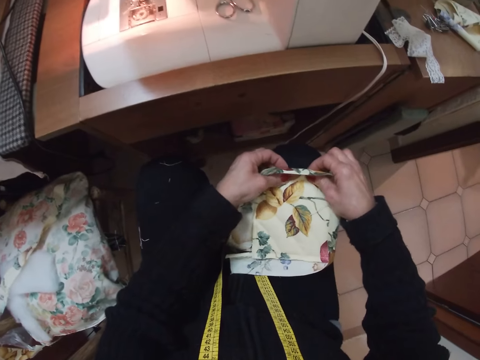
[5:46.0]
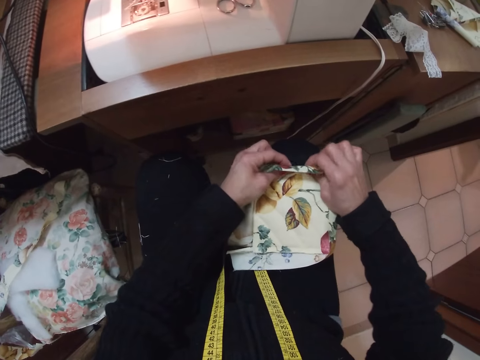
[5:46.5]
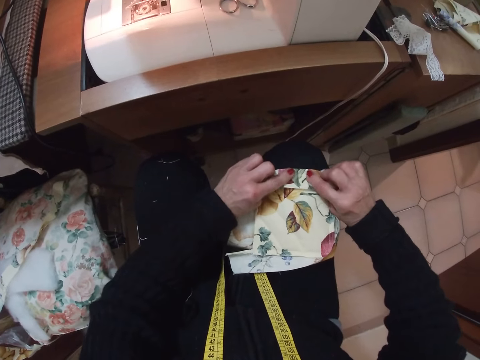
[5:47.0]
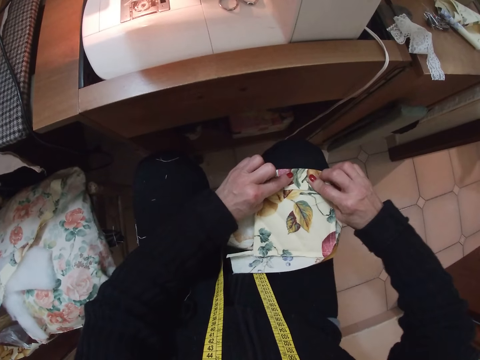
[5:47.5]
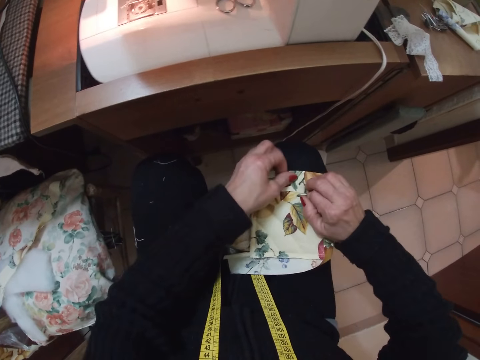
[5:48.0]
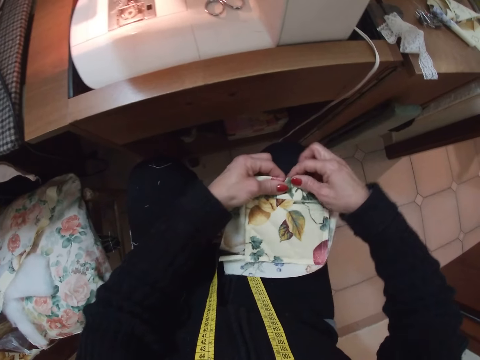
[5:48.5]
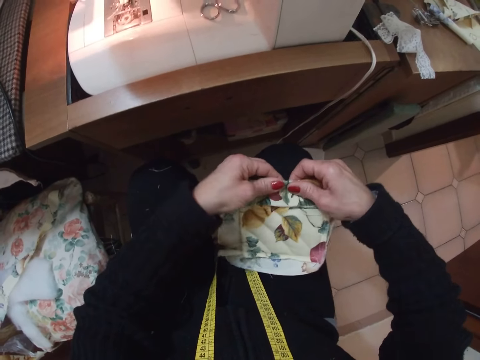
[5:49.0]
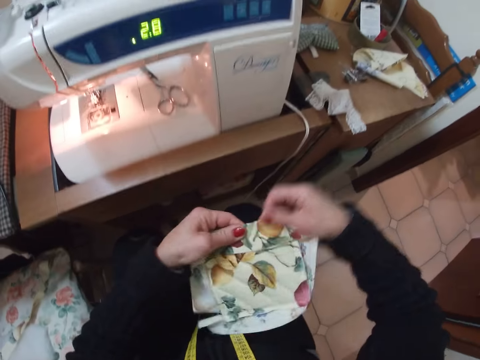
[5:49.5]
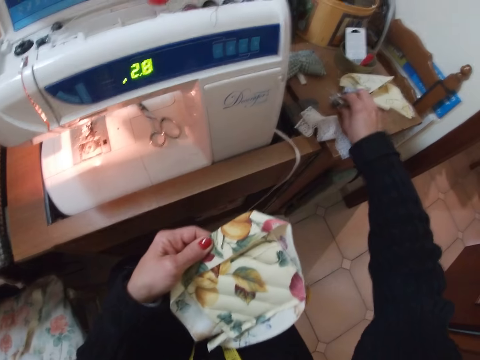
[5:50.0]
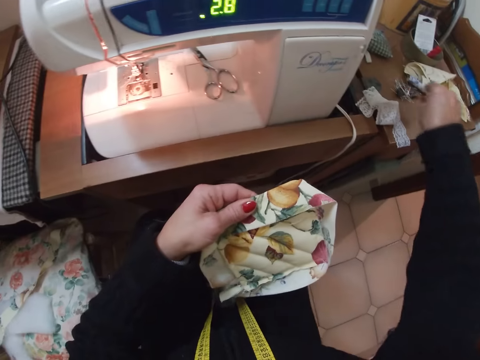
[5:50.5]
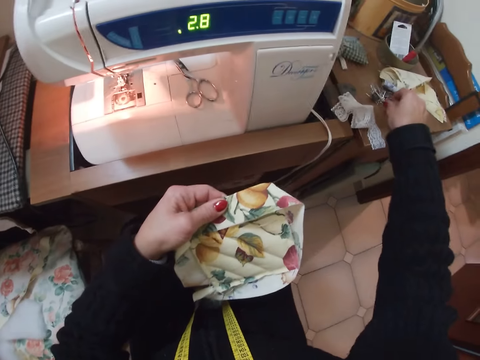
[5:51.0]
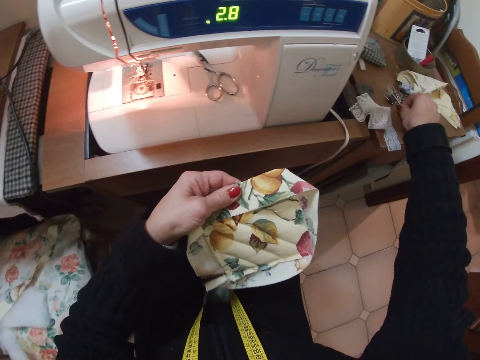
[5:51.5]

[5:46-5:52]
The camera wearer examines the piece of cloth. She lifts the piece of cloth. She picks up a needle or pin from the table with her right hand.

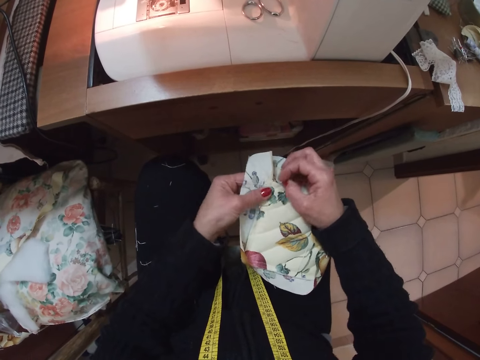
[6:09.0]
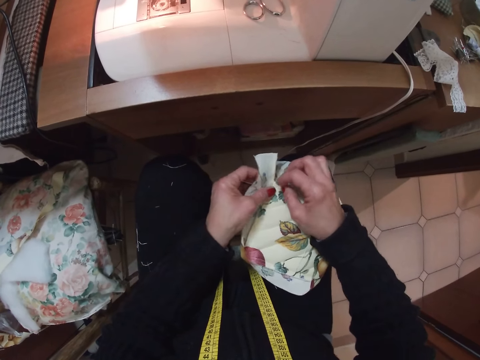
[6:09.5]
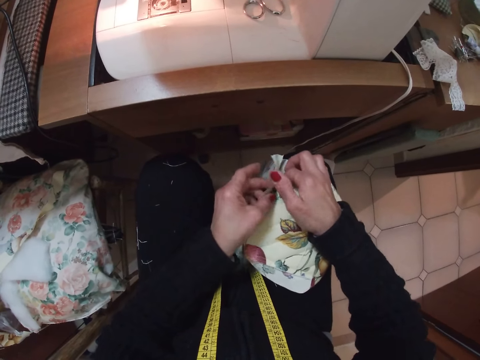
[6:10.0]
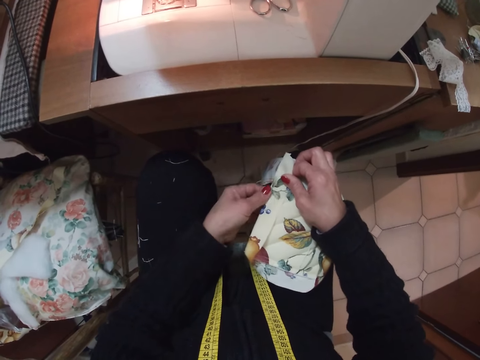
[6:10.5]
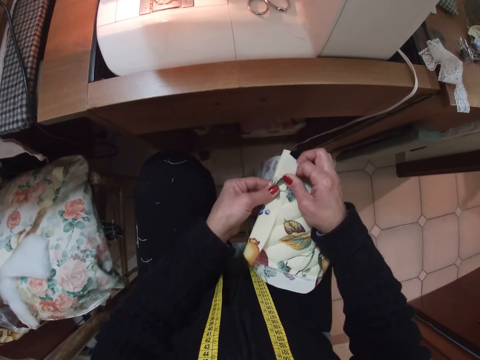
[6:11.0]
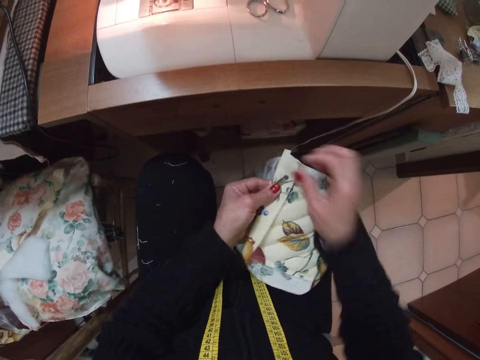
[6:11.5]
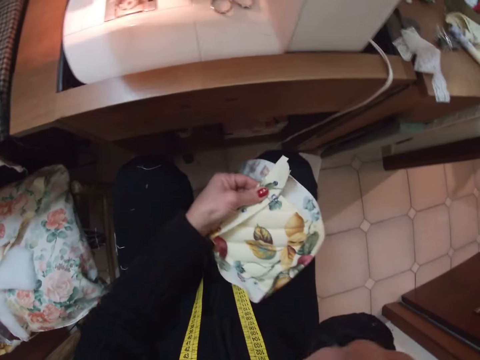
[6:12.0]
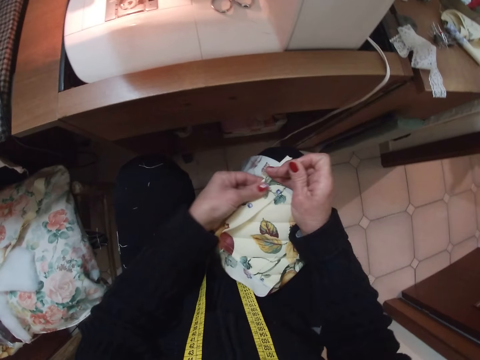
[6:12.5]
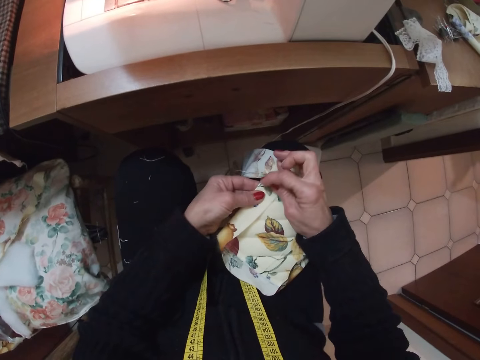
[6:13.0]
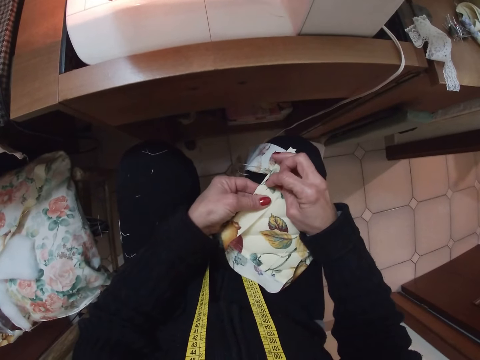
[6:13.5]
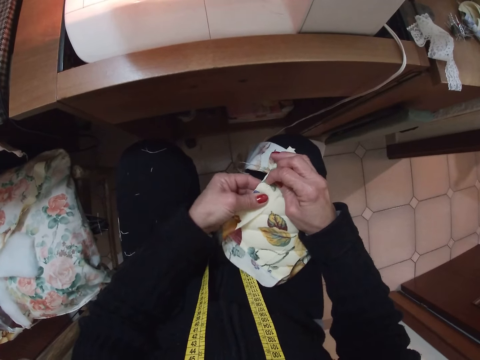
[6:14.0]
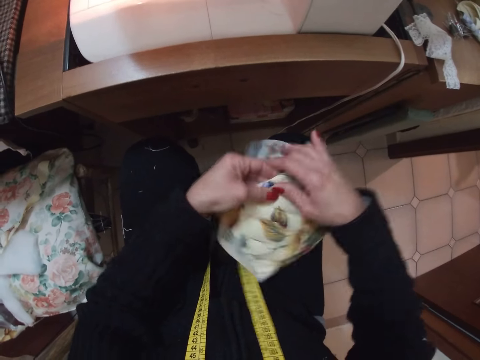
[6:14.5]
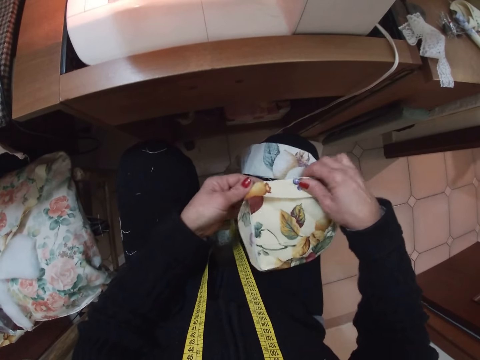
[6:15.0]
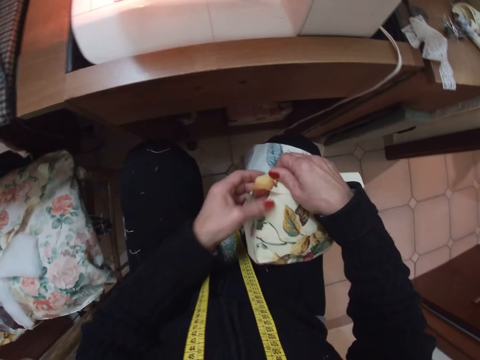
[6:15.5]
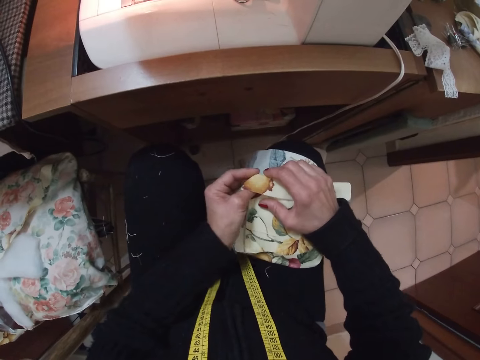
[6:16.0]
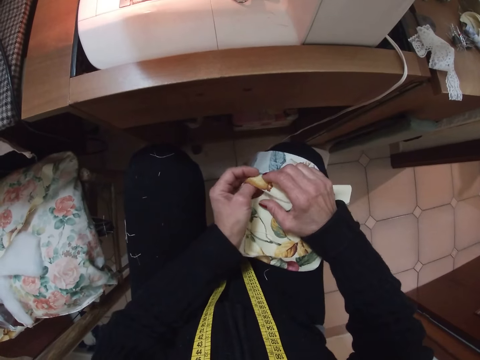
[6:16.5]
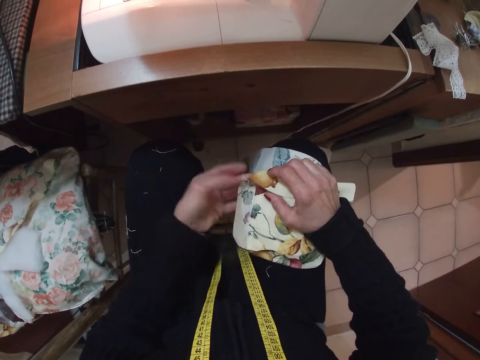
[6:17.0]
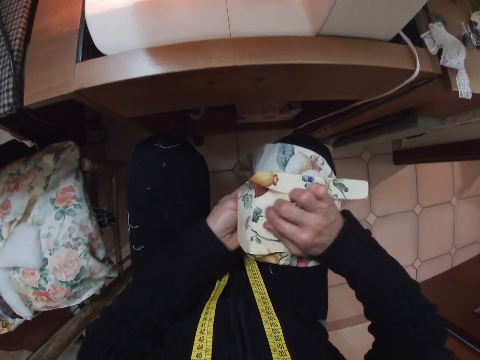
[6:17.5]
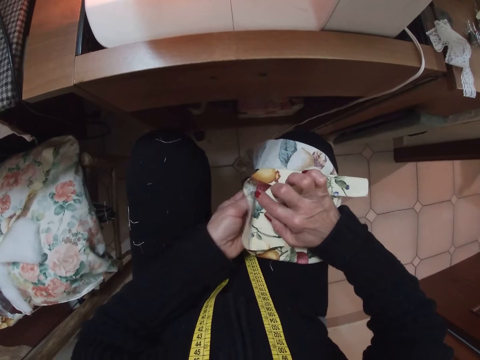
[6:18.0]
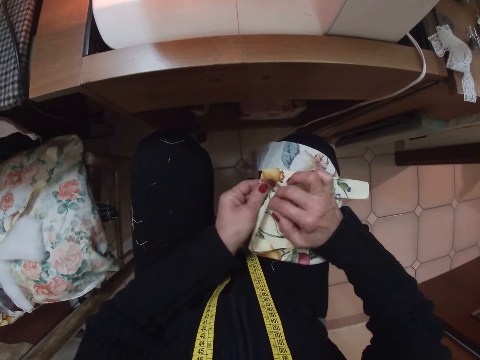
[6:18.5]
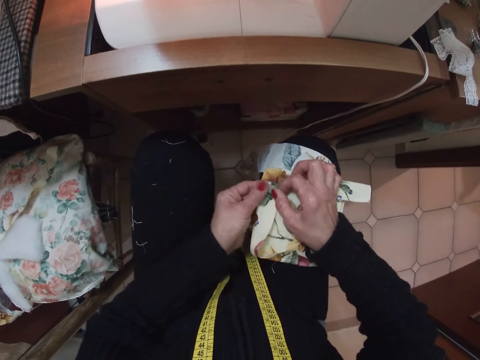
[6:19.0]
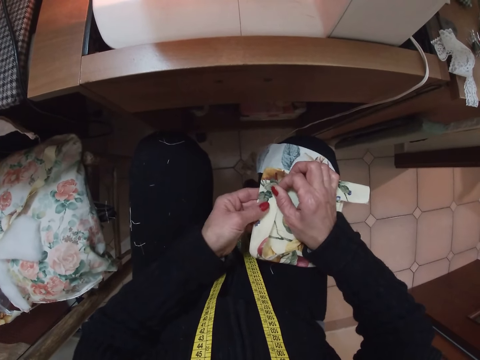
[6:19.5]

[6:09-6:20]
The camera wearer passes the piece of cloth to the left hand. She picks up another needle from her mouth. She fixes the needle on the cloth with her right hand. She turns the piece of cloth. She adjusts the cloth with both hands. She examines the piece of cloth.

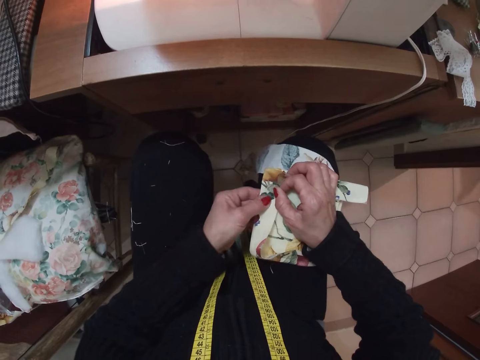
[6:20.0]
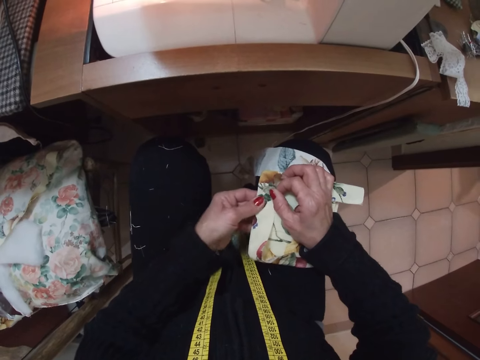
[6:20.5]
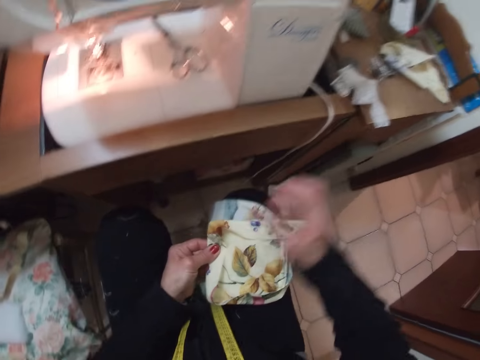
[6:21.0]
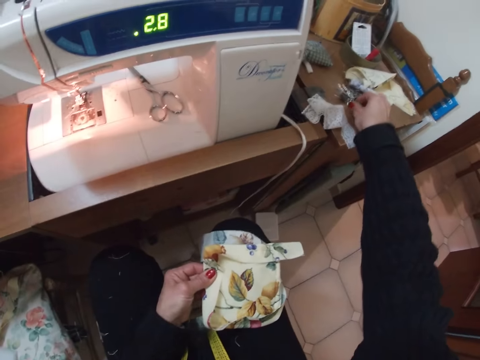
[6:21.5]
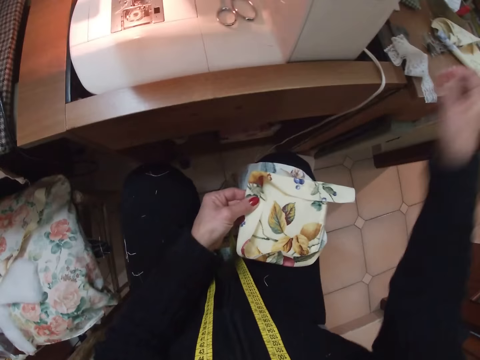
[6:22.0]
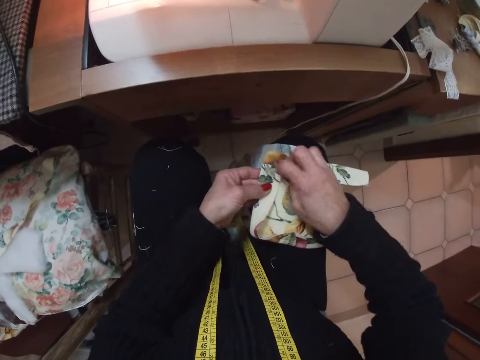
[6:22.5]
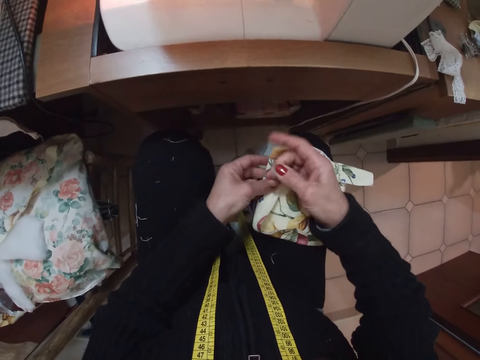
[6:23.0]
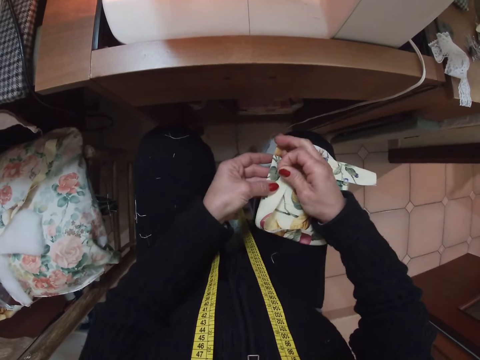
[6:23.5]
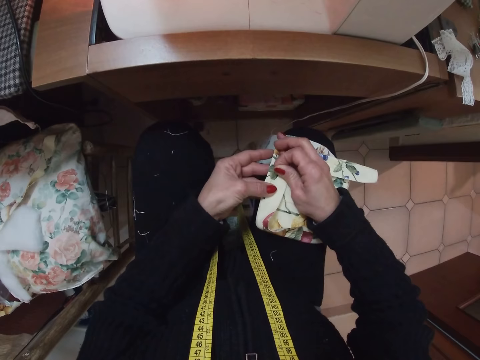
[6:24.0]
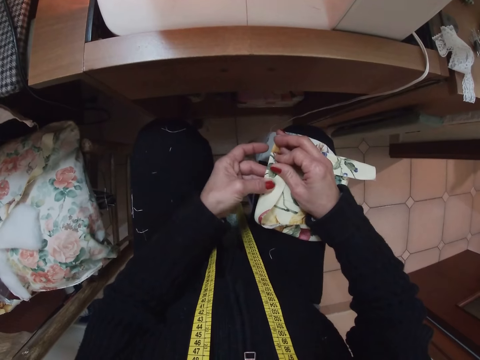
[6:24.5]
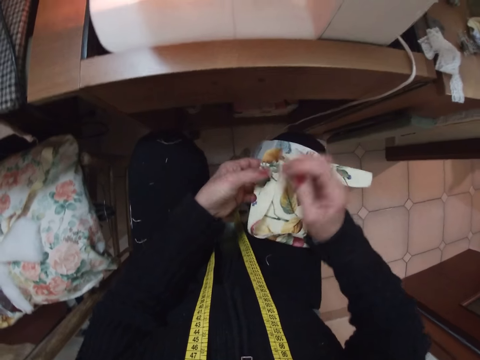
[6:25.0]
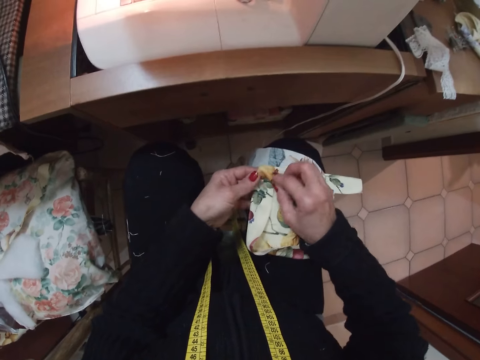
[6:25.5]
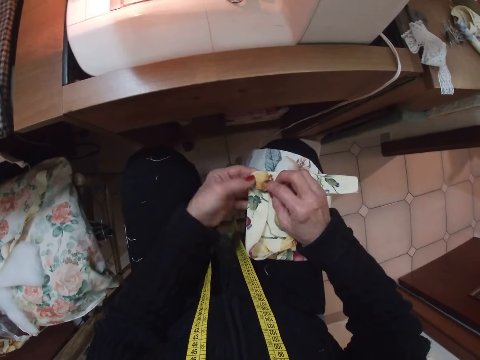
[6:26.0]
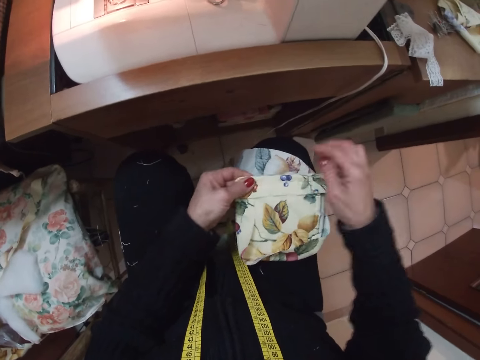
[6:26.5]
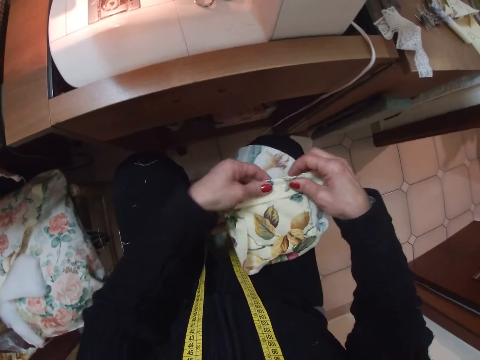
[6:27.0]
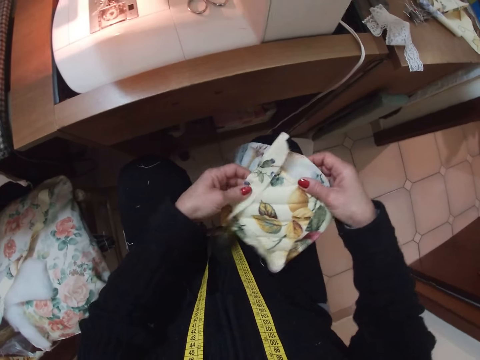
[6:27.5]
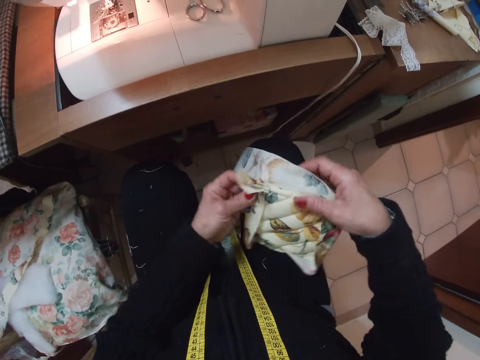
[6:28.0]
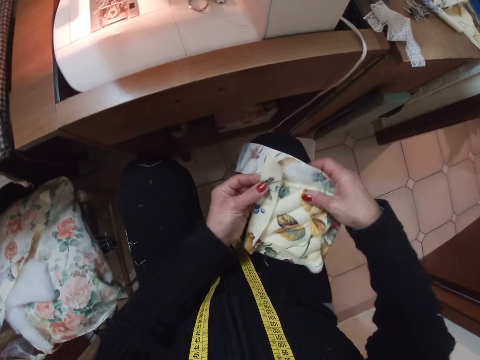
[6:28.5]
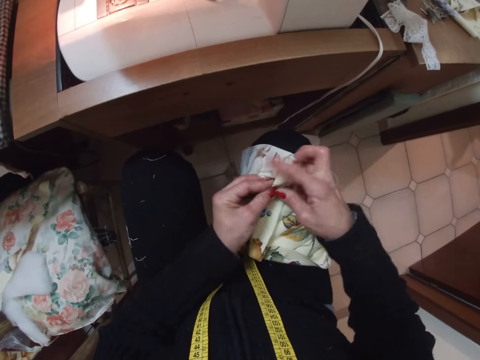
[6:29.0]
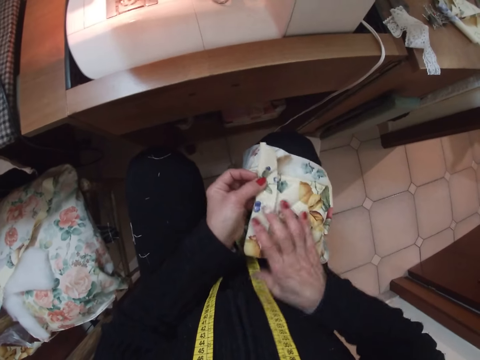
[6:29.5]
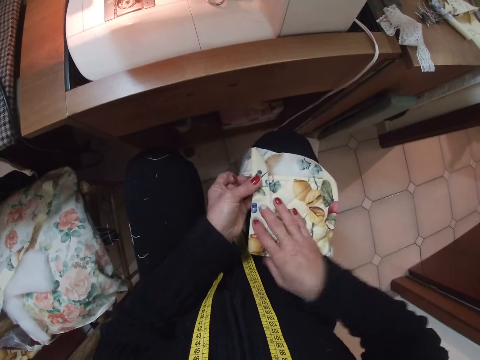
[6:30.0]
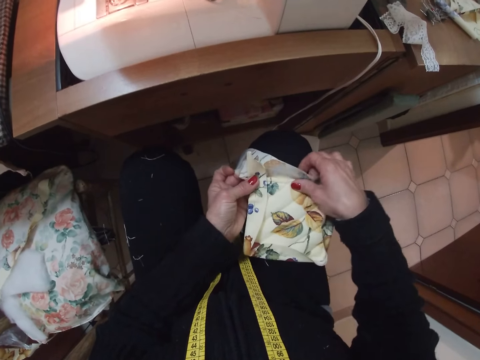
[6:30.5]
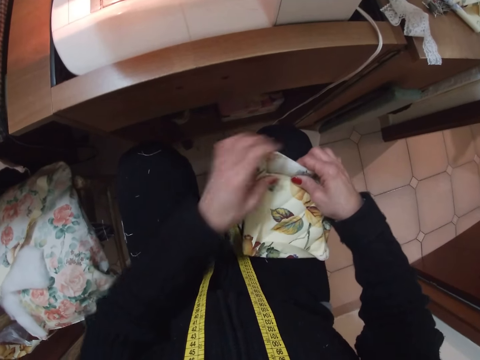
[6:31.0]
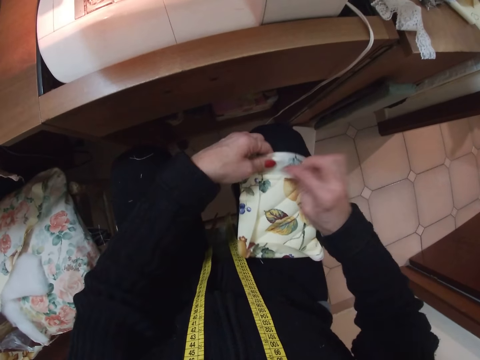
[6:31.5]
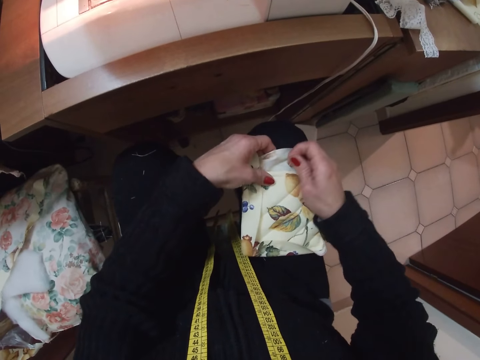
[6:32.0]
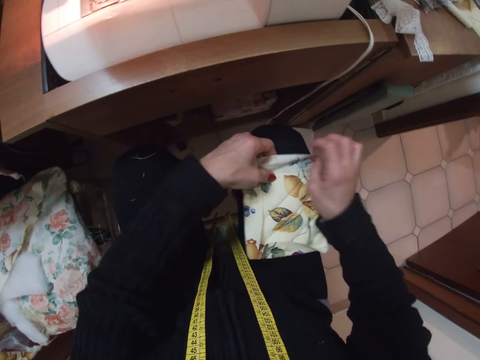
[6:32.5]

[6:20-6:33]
The camera wearer picks up another needle from the table with her right hand. She fixes the needle on the cloth with her right hand. She adjusts the cloth with both hands. She holds the piece of cloth. She turns the piece of cloth. She passes the piece of cloth to the left hand. She examines the piece of cloth.
